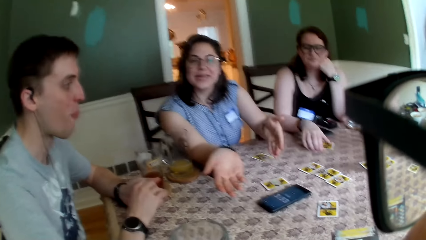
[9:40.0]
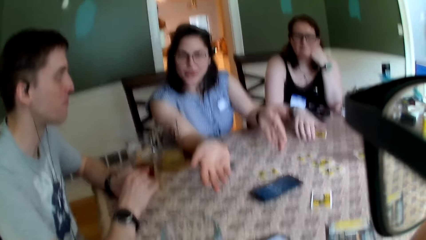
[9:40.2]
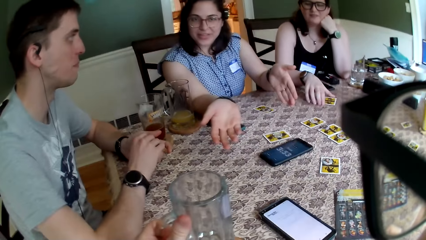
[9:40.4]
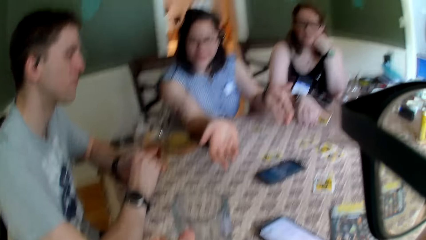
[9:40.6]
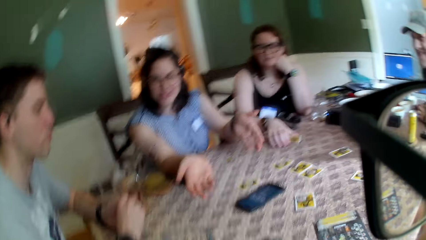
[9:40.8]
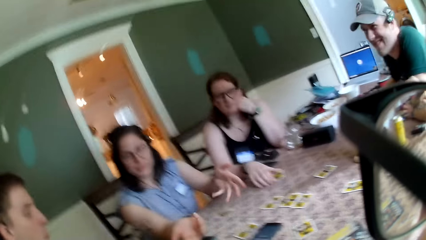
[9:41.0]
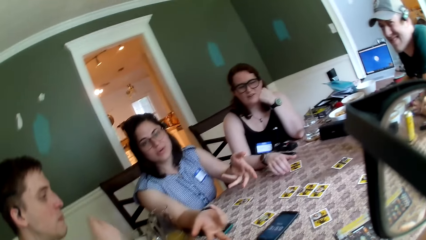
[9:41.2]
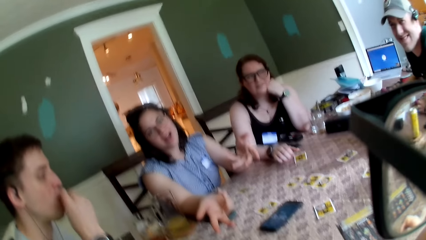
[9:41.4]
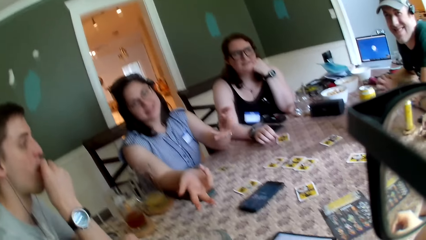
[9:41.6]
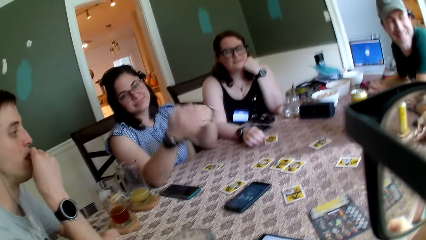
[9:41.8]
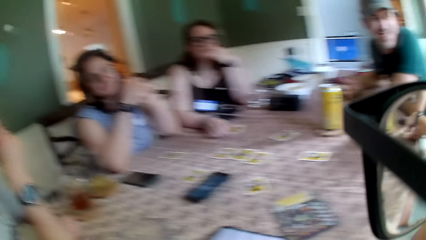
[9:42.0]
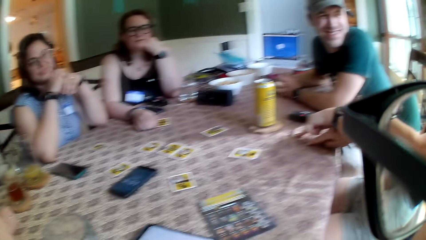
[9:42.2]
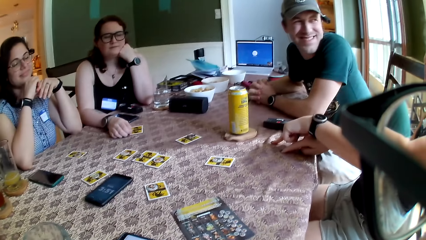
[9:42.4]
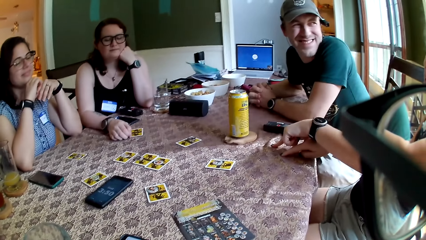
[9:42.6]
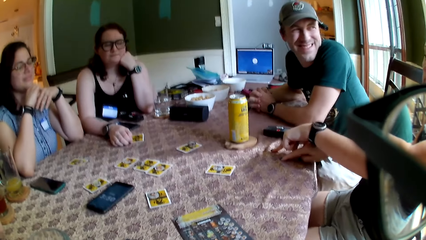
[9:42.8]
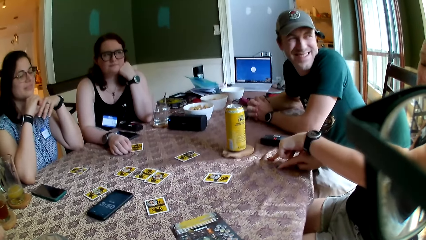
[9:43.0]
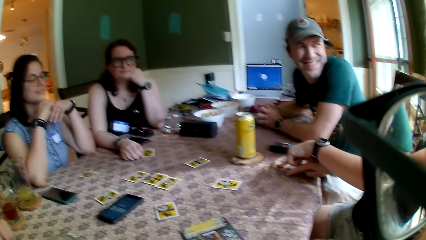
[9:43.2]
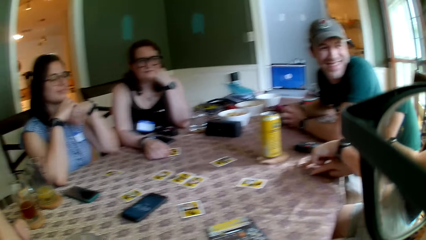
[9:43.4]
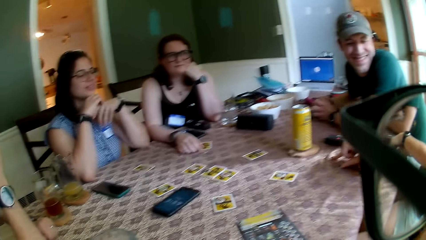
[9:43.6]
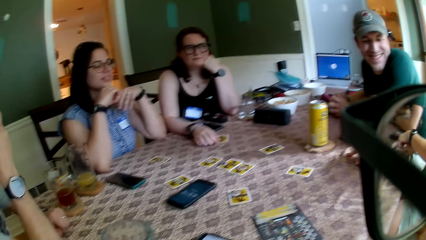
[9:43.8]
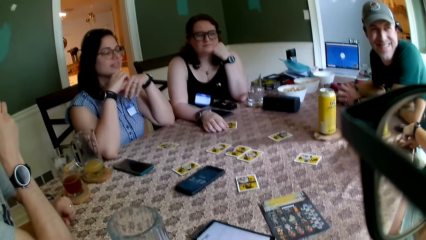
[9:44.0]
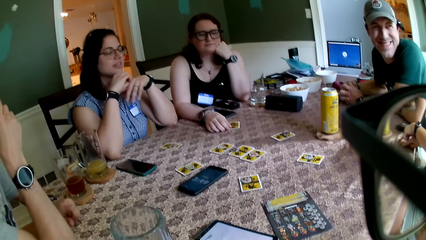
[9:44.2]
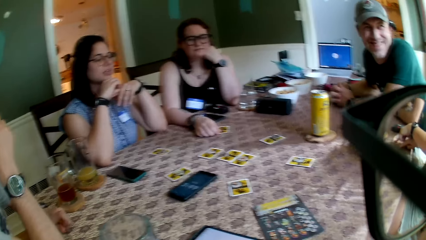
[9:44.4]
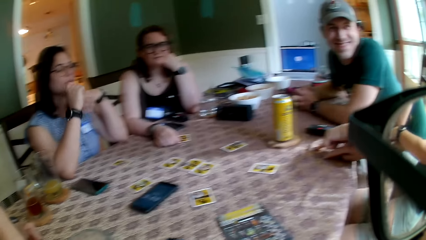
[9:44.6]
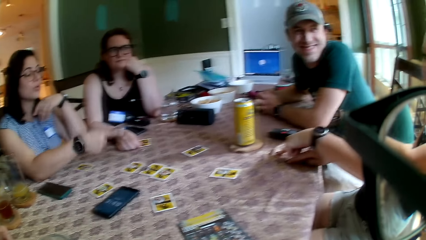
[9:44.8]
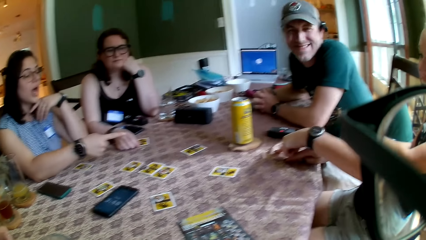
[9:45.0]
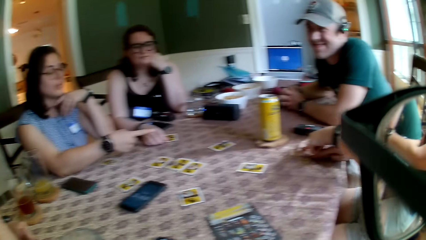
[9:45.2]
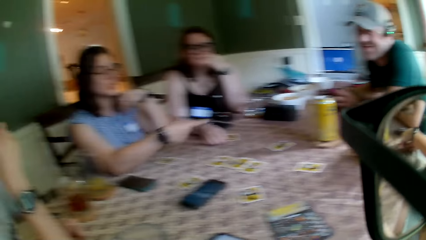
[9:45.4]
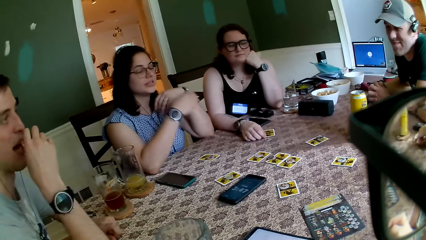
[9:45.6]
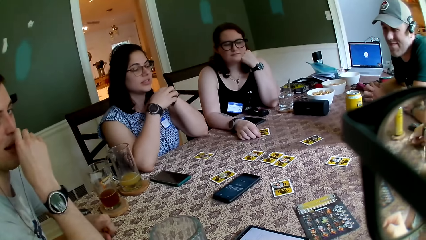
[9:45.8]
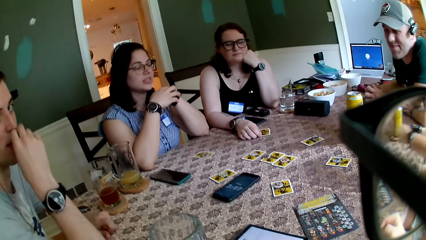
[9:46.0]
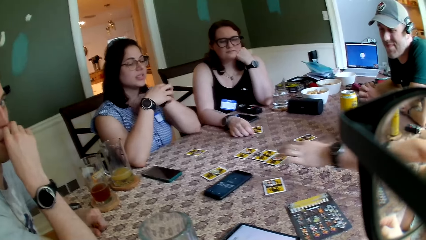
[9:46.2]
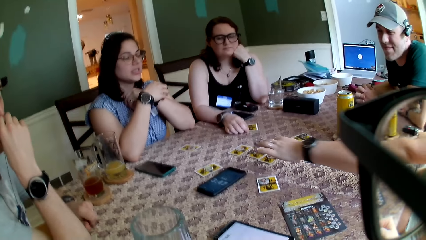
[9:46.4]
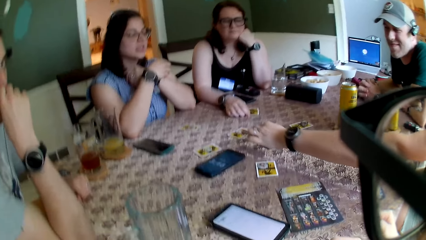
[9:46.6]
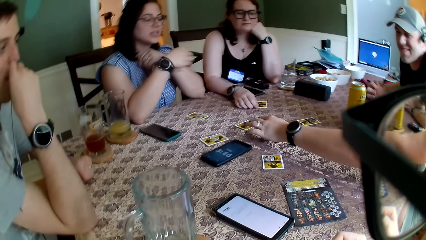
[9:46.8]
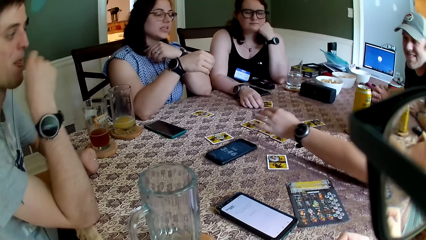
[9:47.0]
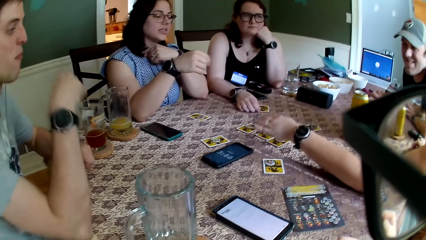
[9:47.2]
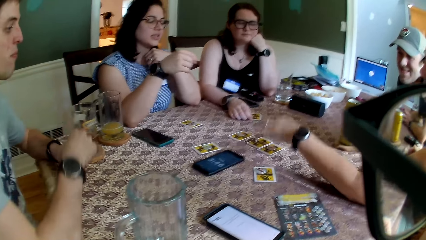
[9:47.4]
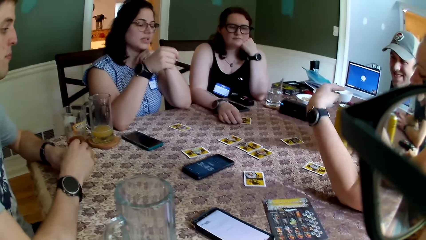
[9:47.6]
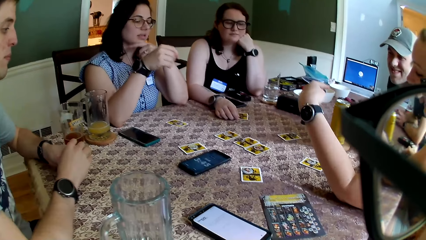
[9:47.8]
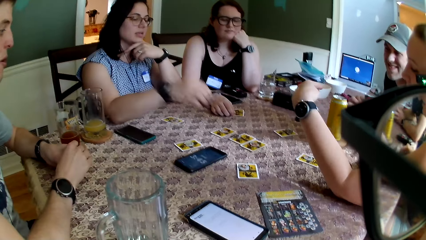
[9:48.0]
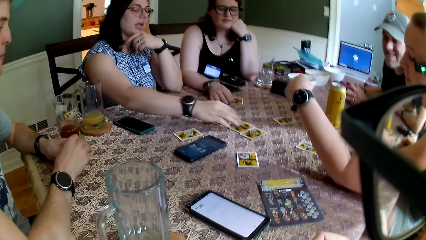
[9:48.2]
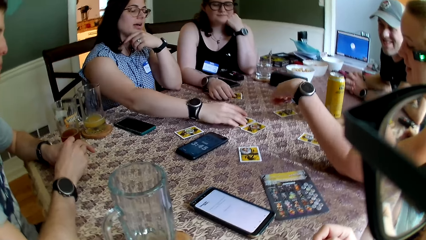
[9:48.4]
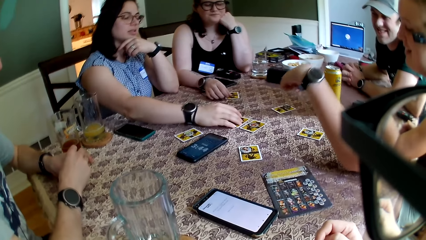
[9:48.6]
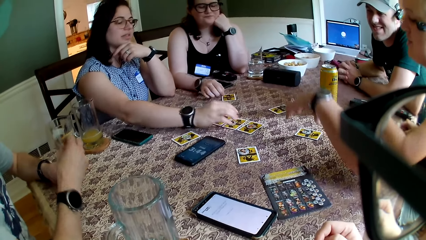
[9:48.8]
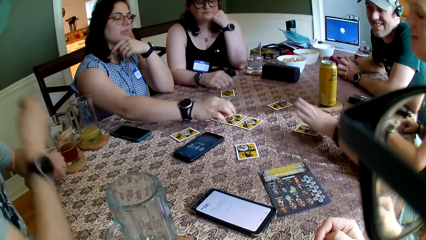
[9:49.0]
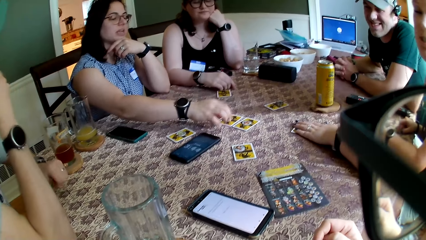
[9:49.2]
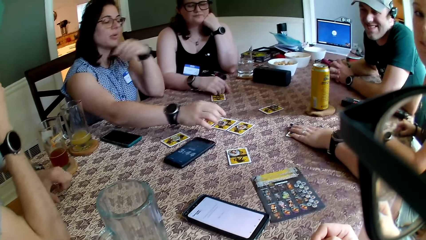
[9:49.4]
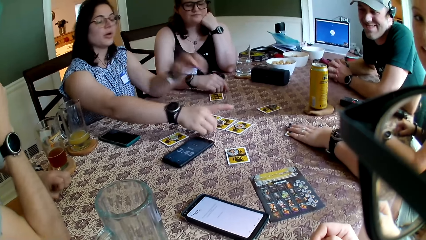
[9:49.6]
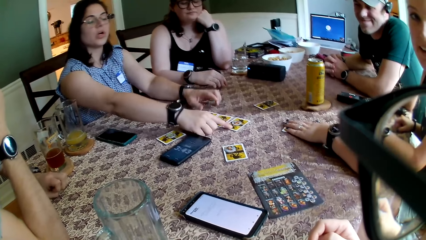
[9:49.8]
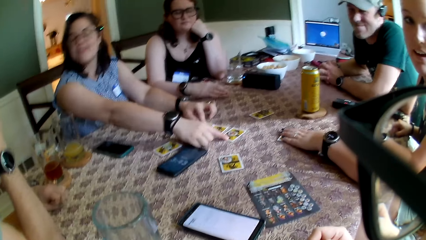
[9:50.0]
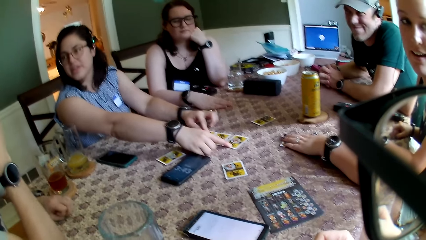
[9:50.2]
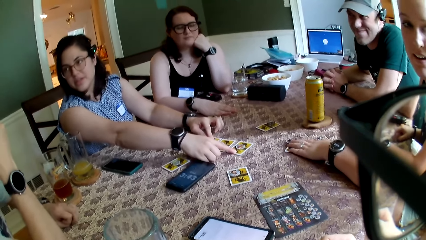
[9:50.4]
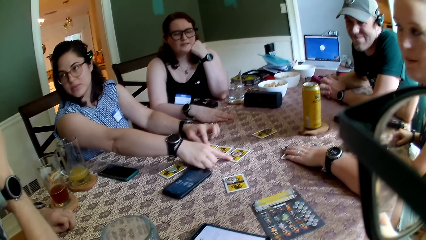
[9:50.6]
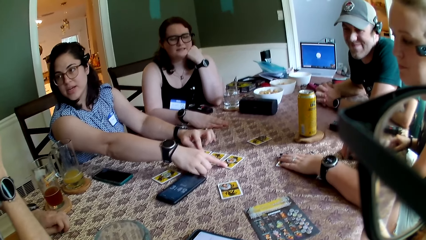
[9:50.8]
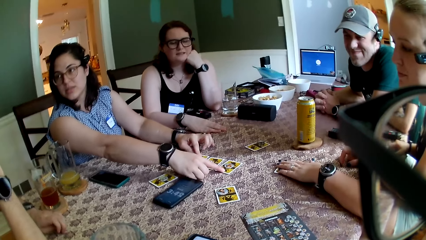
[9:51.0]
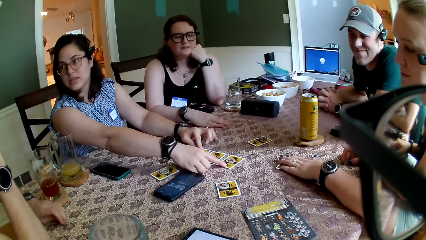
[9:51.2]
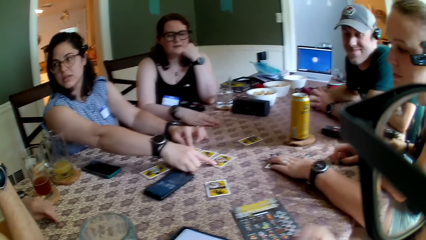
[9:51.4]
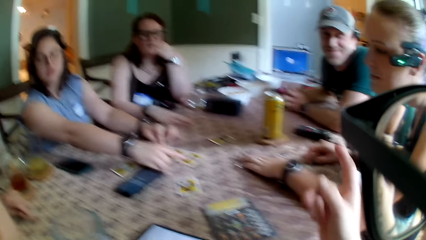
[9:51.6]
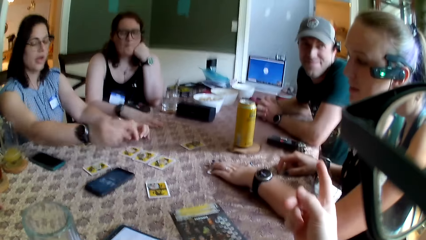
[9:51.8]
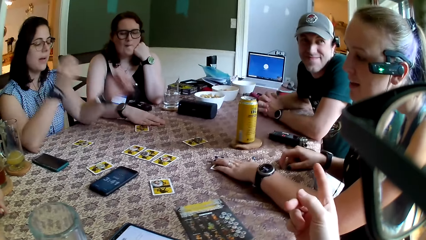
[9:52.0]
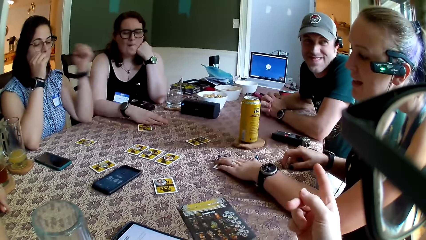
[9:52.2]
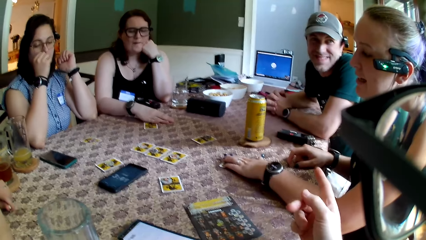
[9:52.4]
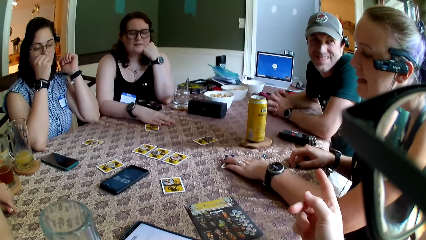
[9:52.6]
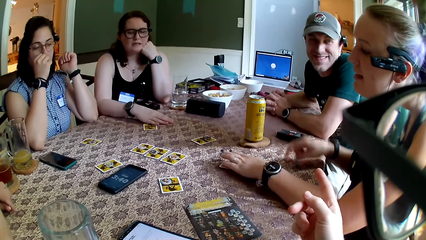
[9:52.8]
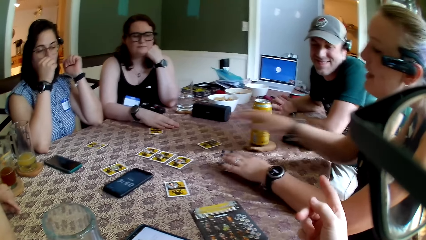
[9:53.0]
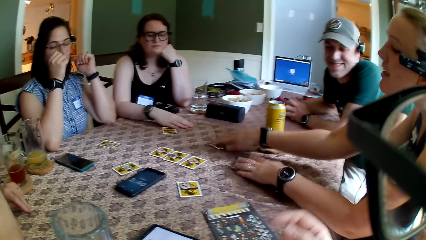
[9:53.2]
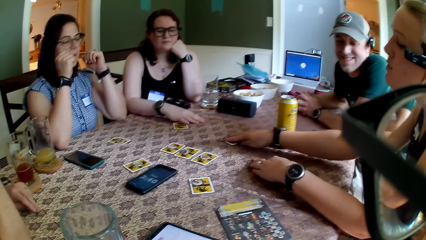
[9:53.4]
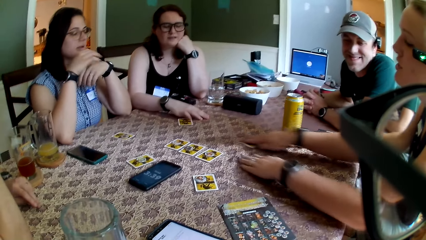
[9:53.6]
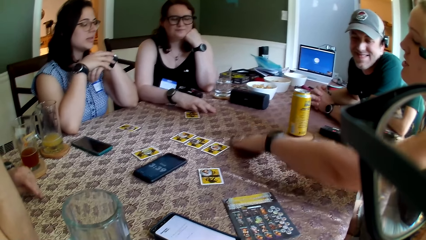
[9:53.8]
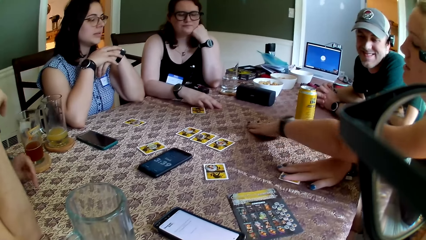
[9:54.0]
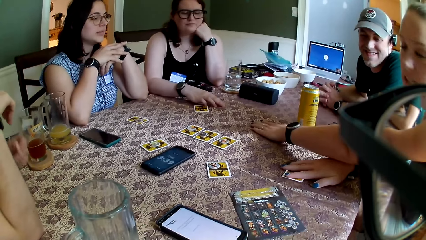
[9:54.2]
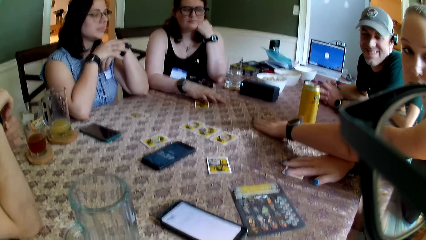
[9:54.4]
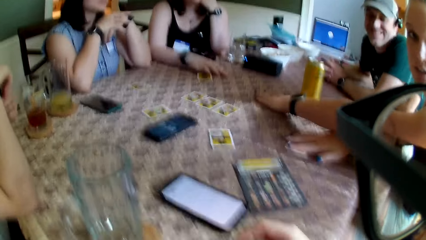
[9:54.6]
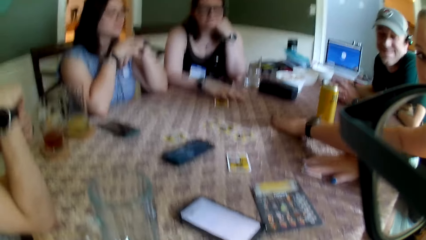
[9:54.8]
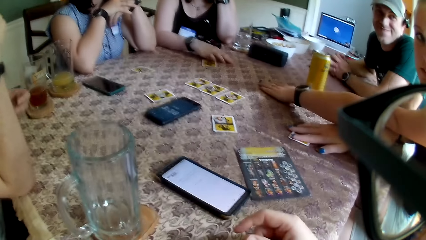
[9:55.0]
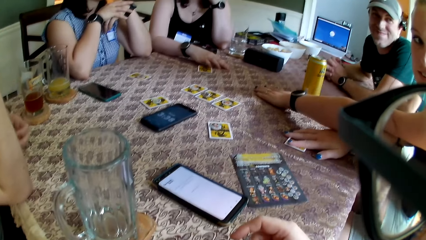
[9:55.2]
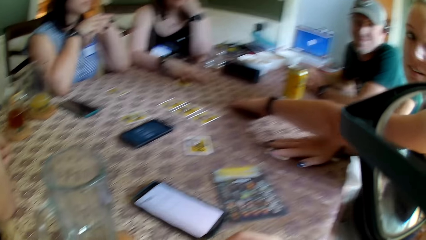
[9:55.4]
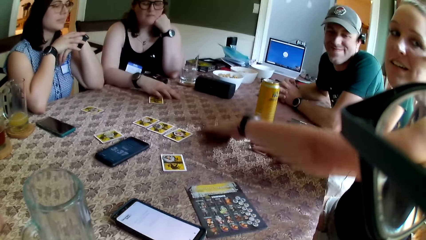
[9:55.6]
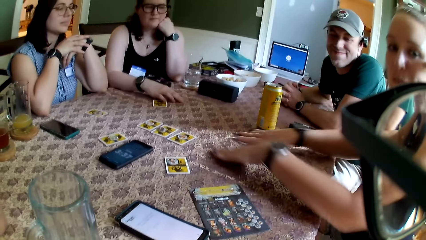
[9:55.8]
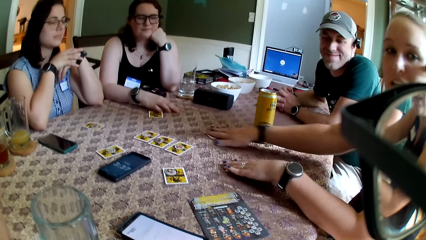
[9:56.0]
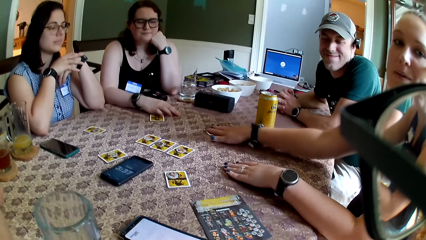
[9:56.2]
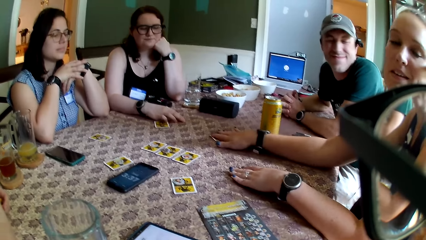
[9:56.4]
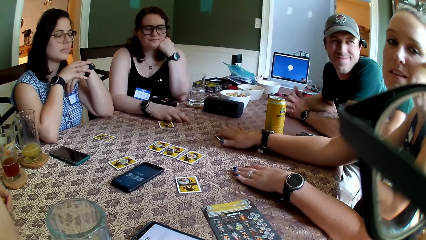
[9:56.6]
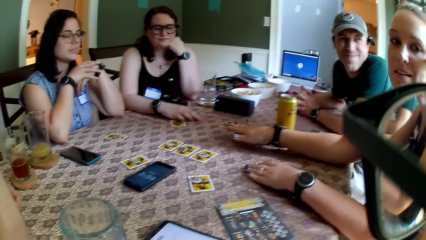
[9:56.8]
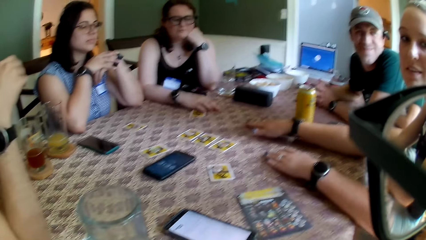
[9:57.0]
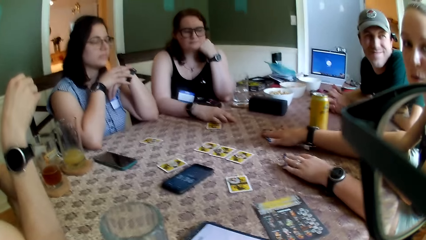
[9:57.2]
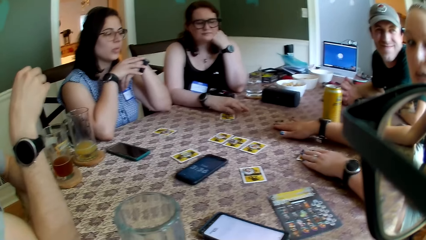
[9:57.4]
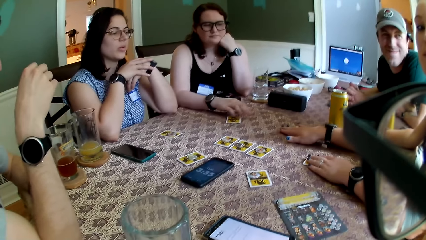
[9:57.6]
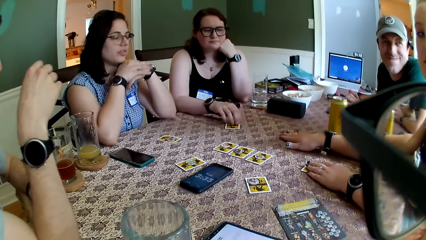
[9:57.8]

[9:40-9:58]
The camera wearer converses with a woman. A man puts chips in his mouth with his right hand. Another woman converses with another man. The other woman gesticulates with both hands on the table. The first man converses with the camera wearer. The first woman points her finger to the other woman. The other woman converses with the camera wearer and other people. The other woman points her left hand on the card on the table. The other woman touches the cards on the table. The first man collects chips from his left hand with his right hand. The first woman adjusts a card on the table with her right hand, and converses with the first man and other people. The other woman puts her left hand on the card on the table. The first man puts the chips in his mouth. A person touches the cards on the table. The camera wearer points his right hand towards the other woman and the other man. The other woman converses with the camera wearer. The other woman puts her right hand on the card on the table and switches the cards under her hands on the table. The camera wearer lowers his right hand on the table. He converses with the other woman.
